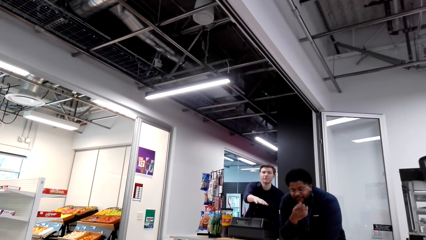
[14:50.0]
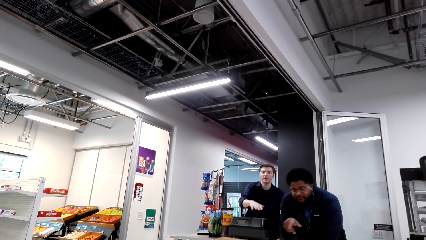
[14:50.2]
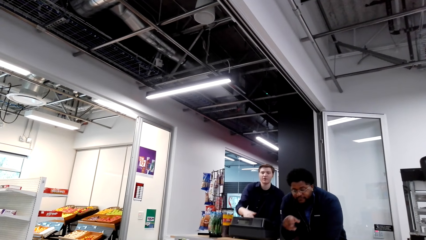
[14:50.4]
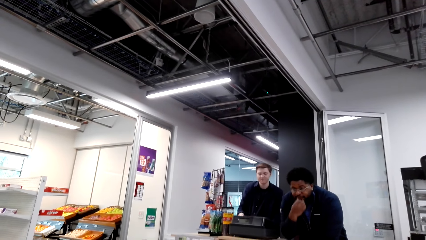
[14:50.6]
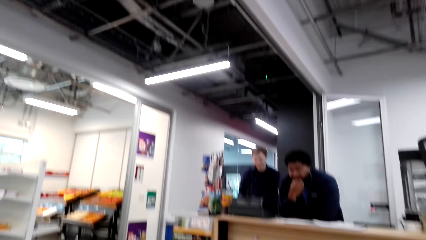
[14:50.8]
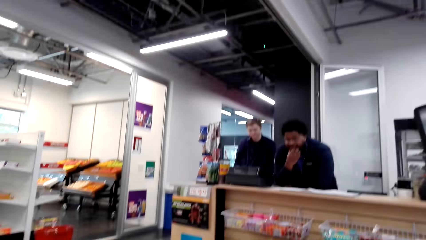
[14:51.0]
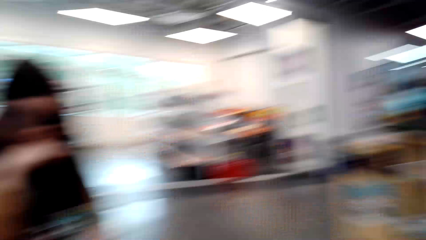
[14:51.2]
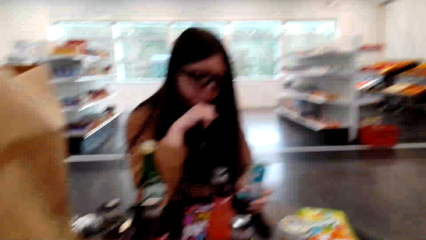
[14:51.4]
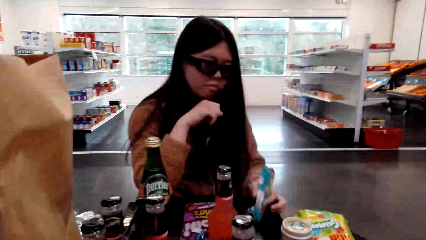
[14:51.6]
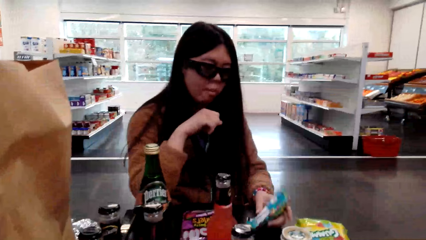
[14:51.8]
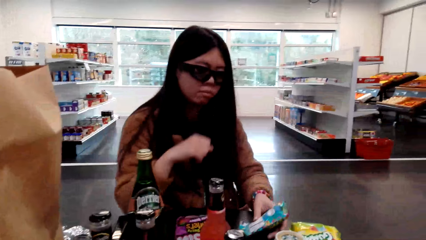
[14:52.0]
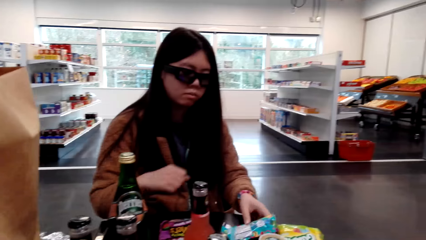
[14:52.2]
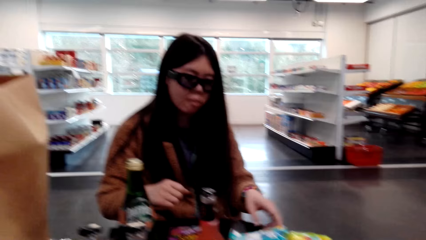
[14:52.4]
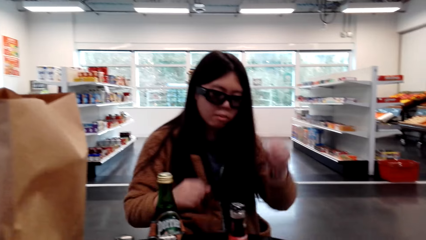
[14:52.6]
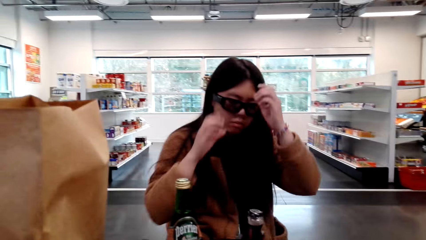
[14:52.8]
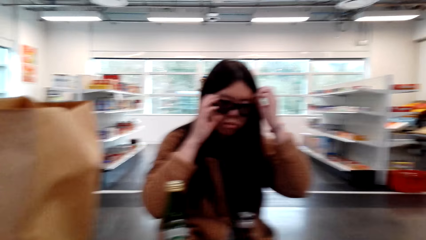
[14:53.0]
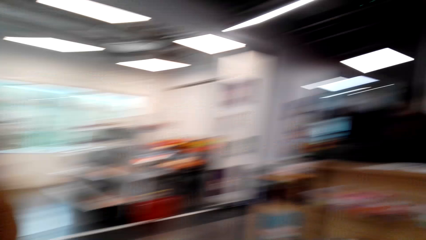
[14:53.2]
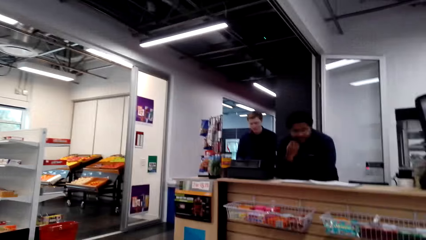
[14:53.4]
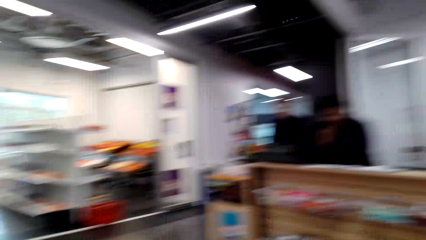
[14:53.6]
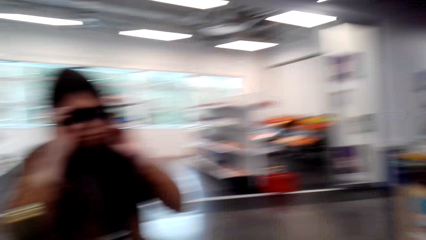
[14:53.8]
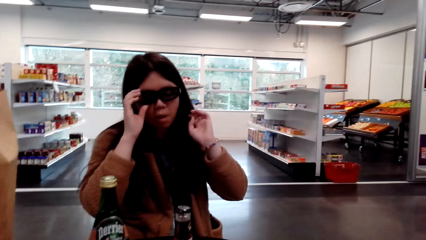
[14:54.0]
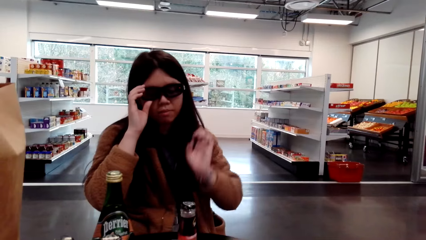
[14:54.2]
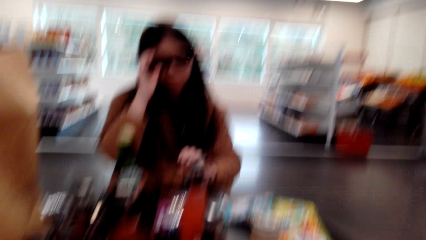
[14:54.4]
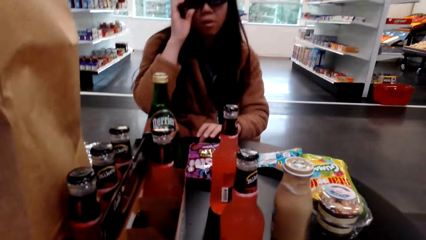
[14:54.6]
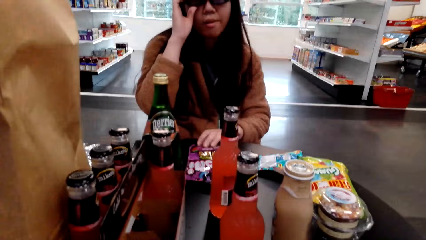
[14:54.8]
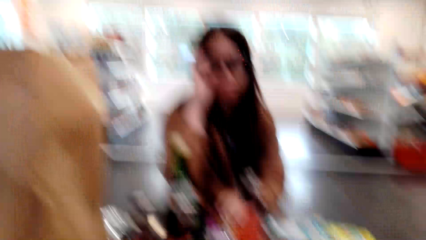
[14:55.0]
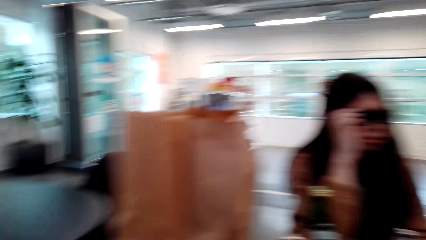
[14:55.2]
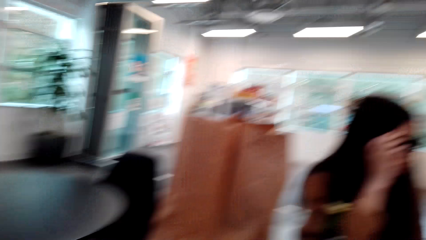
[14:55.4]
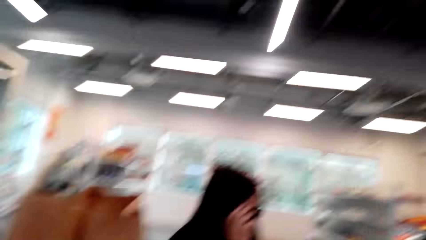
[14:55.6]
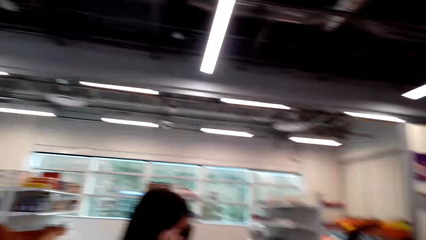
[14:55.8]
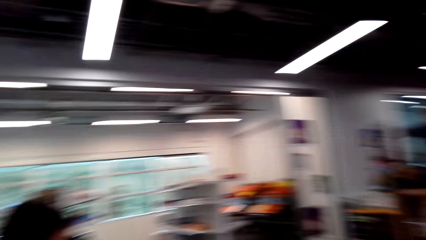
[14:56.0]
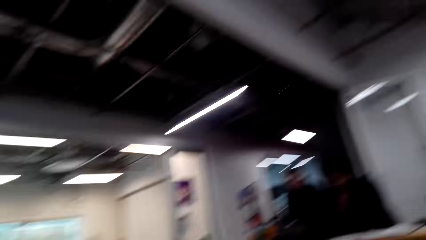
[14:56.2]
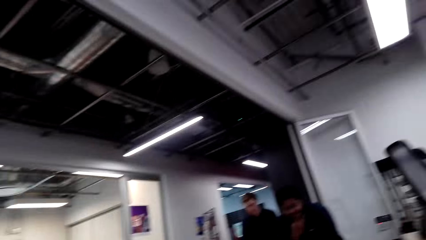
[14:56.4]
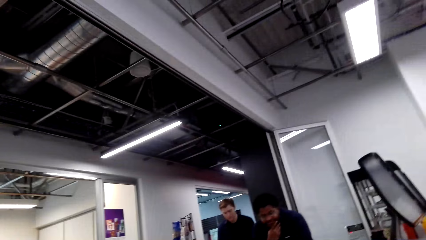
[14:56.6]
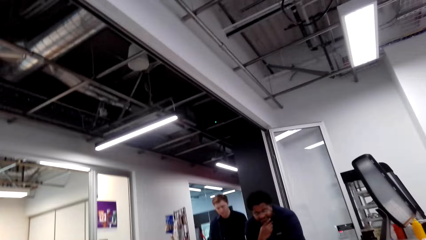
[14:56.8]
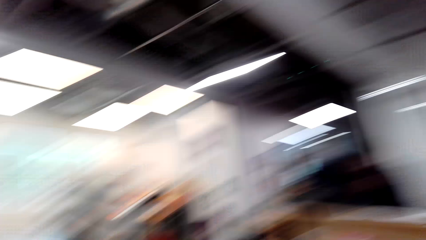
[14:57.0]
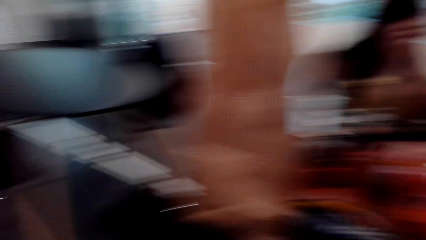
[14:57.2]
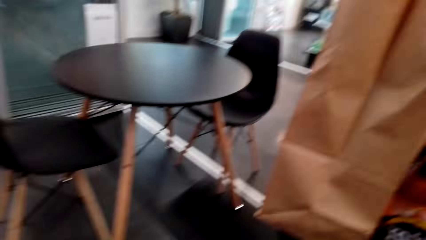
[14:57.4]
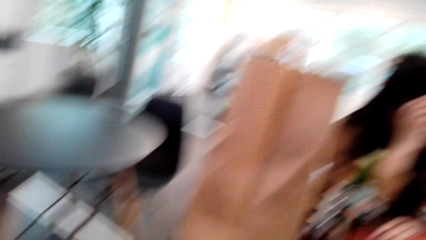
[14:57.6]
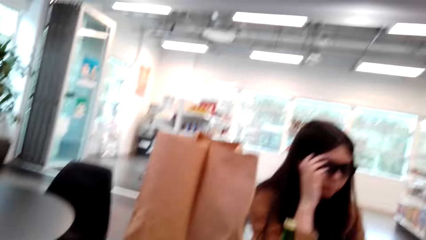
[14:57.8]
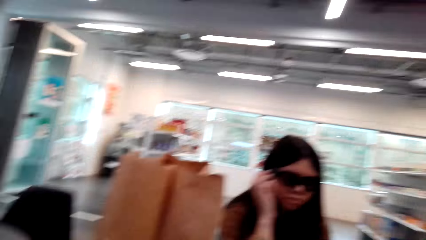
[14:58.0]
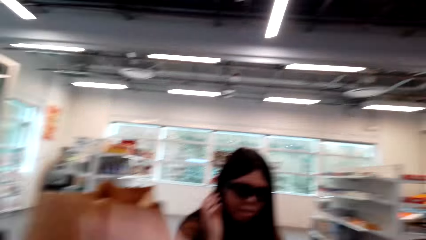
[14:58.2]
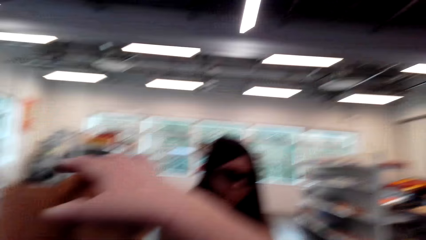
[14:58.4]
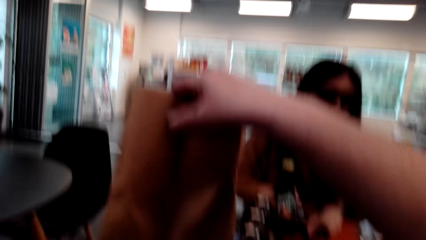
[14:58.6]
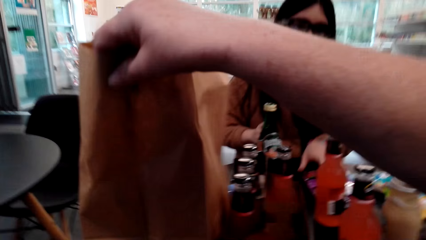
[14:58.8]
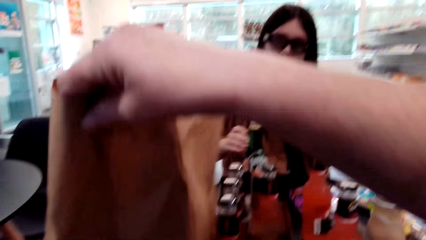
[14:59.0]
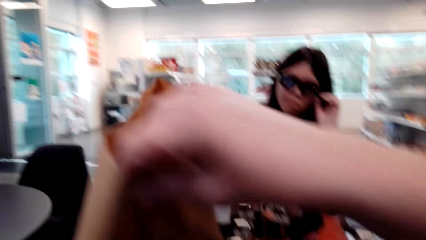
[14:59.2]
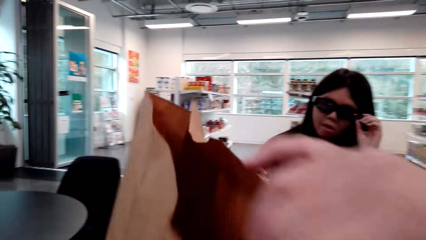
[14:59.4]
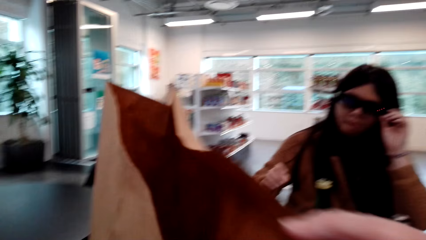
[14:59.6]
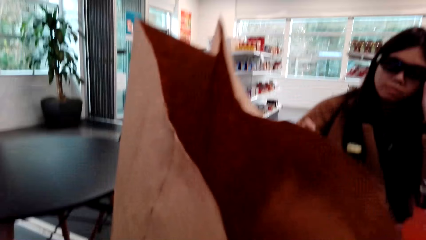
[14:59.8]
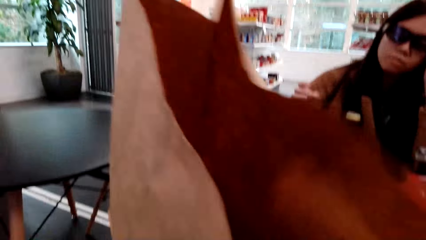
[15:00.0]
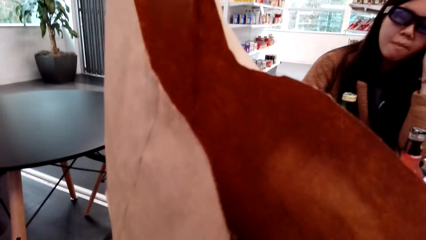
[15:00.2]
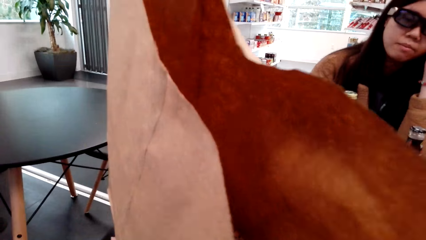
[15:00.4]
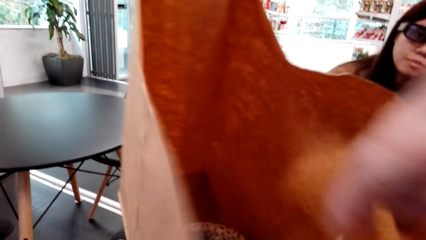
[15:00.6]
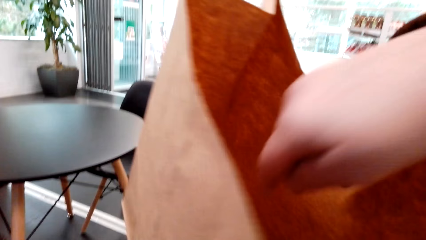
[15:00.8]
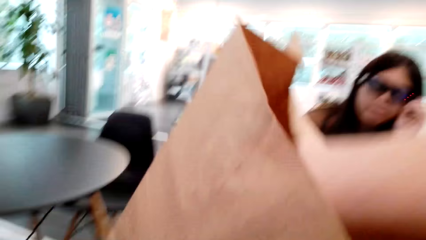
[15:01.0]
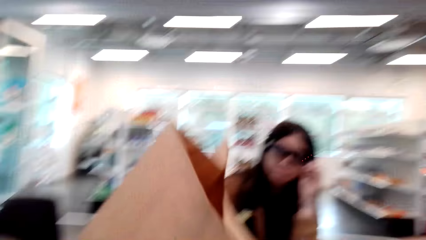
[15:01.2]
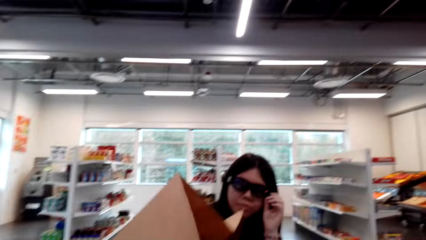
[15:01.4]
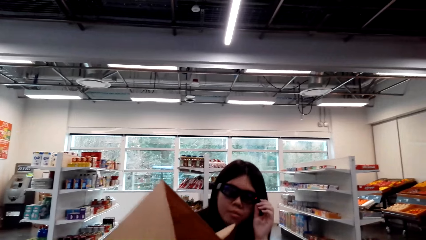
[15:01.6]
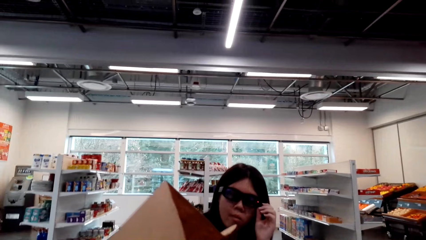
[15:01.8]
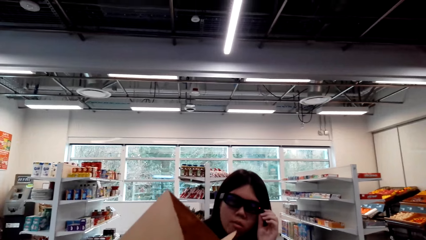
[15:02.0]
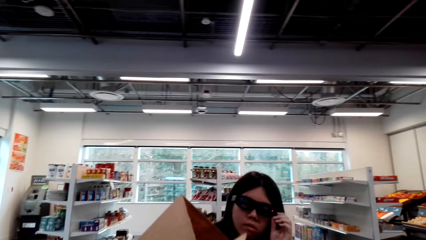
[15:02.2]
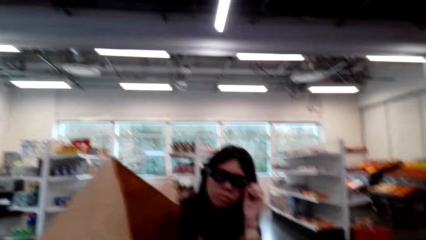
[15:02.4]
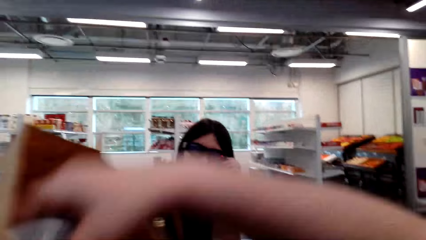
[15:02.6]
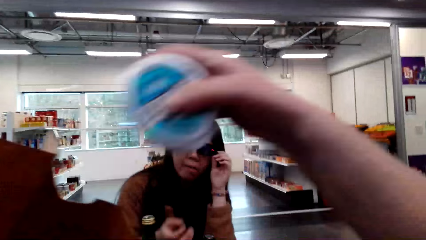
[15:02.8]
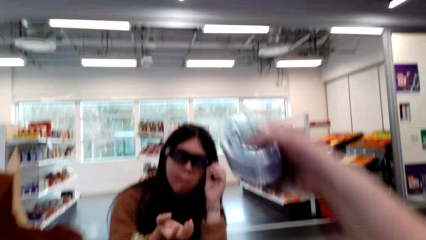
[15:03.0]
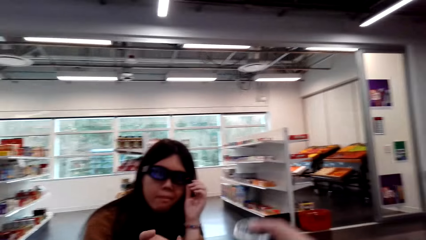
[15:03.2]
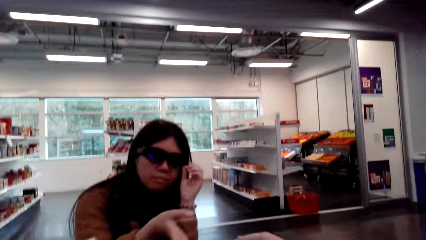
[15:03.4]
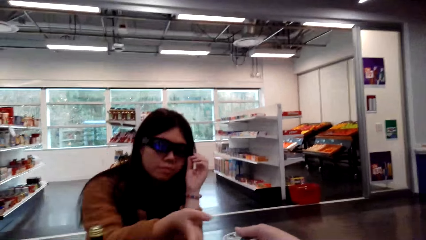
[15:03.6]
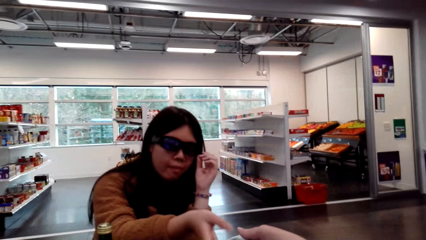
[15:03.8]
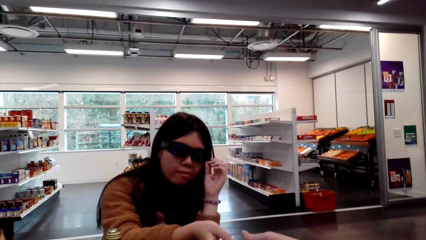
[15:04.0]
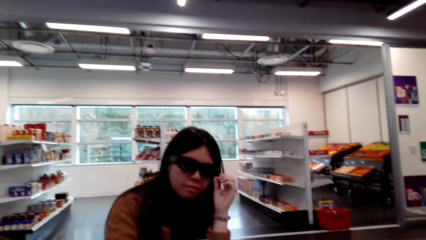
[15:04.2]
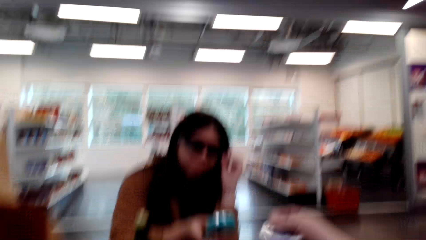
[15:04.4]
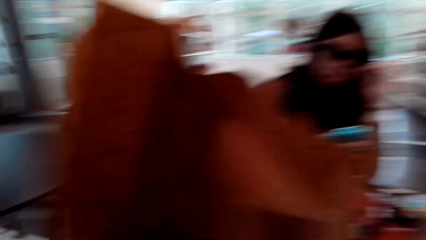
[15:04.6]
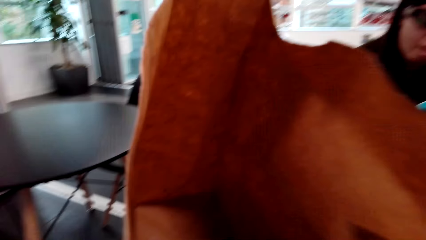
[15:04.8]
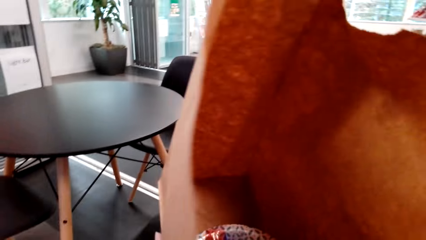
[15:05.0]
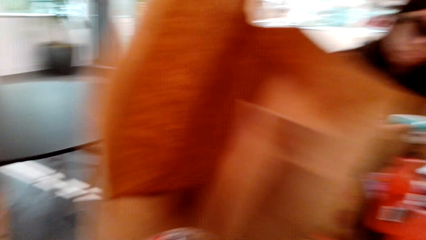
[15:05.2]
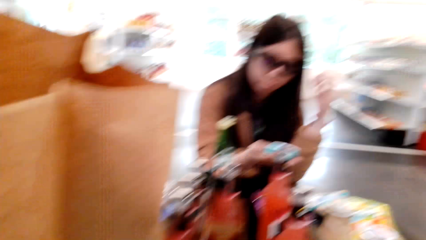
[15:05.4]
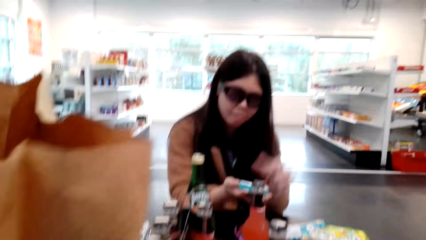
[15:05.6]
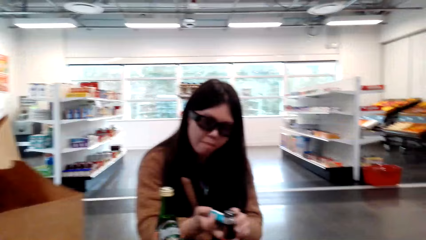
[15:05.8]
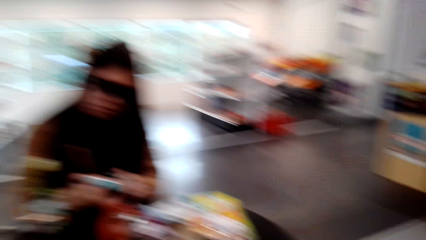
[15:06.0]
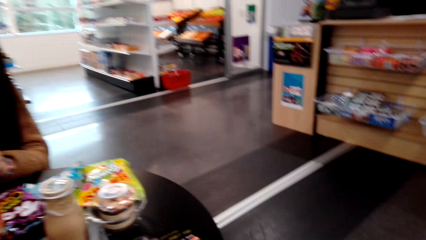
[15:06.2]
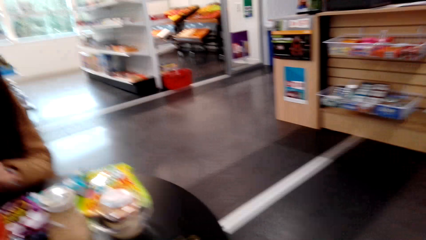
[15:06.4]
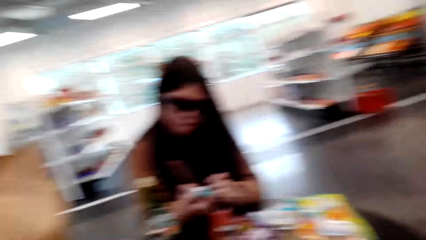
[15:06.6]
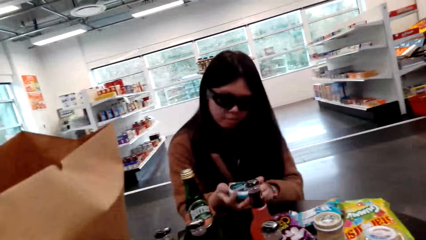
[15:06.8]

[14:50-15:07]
The camera wearer speaks to the man. The woman places the candy package down. The camera wearer speaks to the woman. The woman touches the glasses. The camera wearer looks around the supermarket and talks with the woman. They touch the shopping paper or carrier bag and talk with the woman. They remove the mints from the carrier bag. They talk with the woman.
